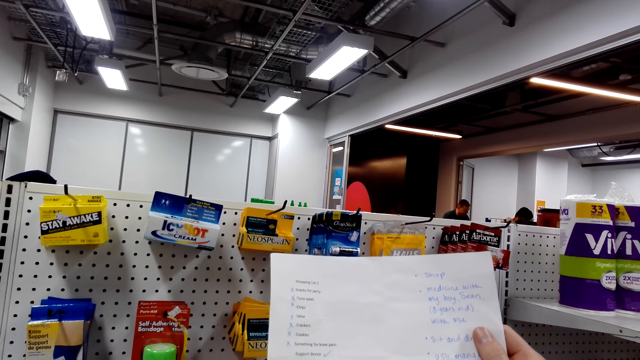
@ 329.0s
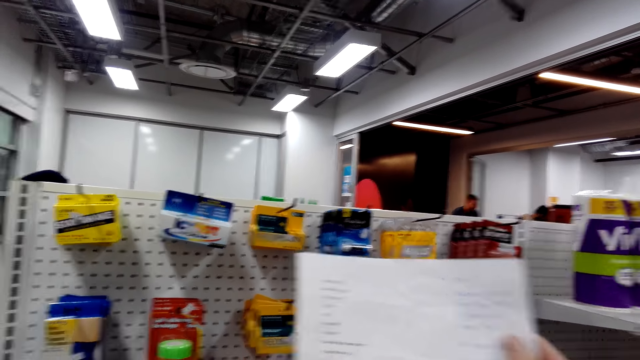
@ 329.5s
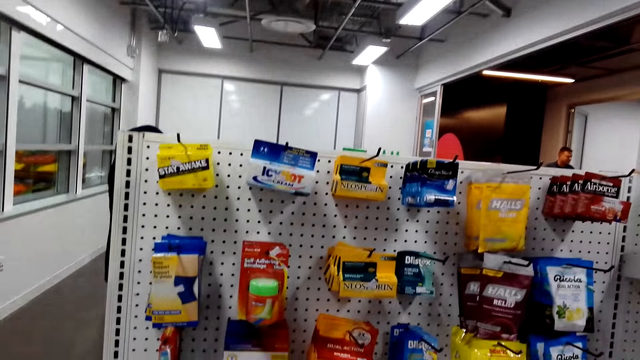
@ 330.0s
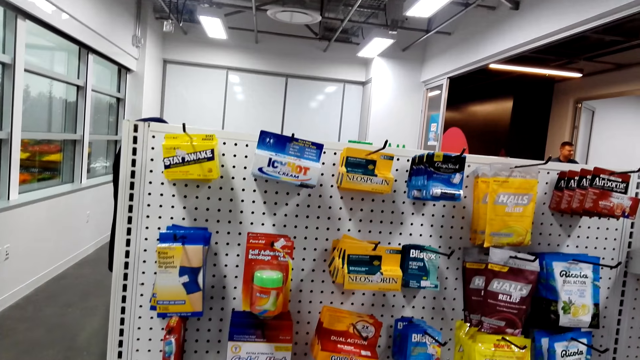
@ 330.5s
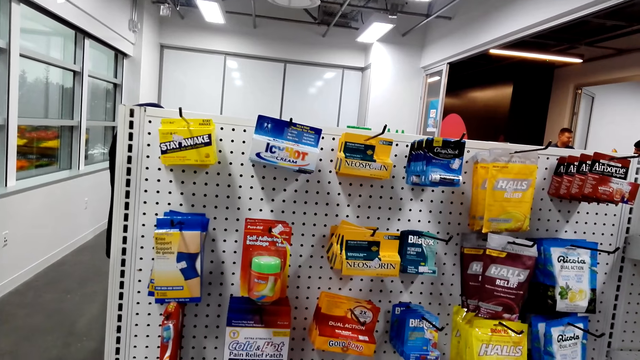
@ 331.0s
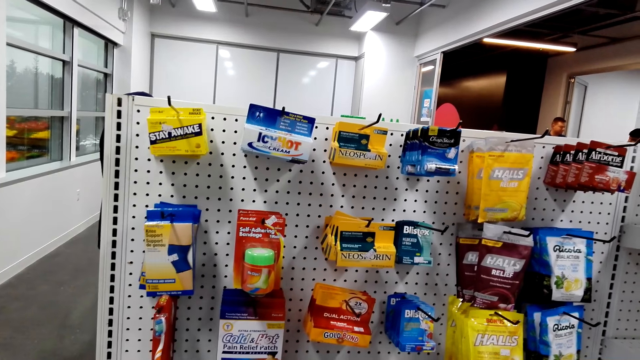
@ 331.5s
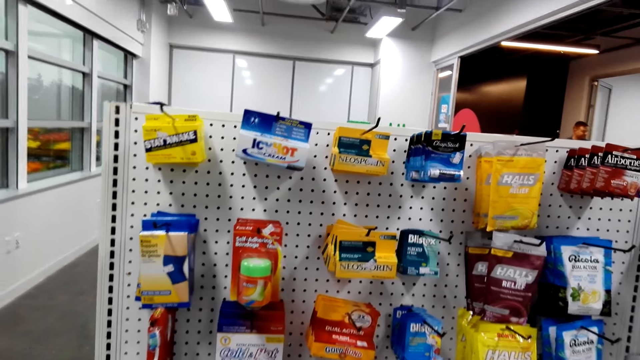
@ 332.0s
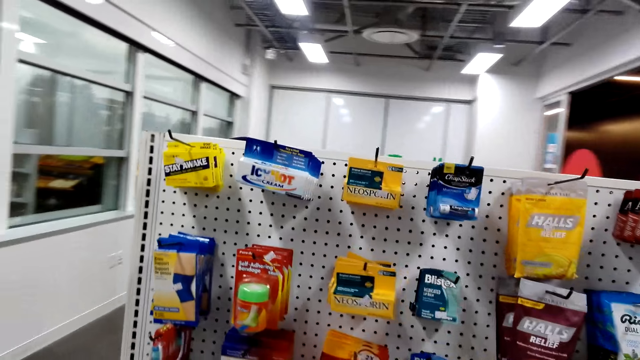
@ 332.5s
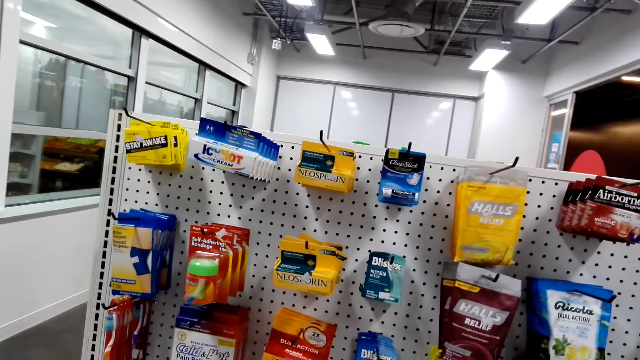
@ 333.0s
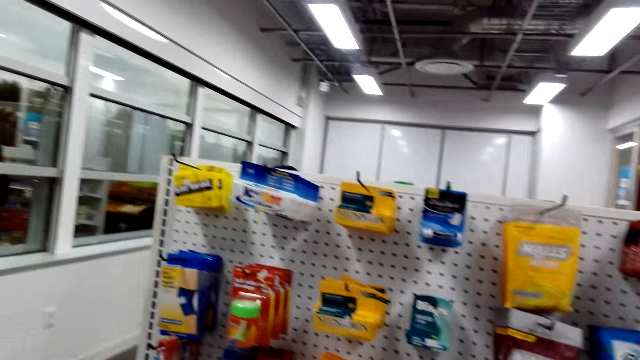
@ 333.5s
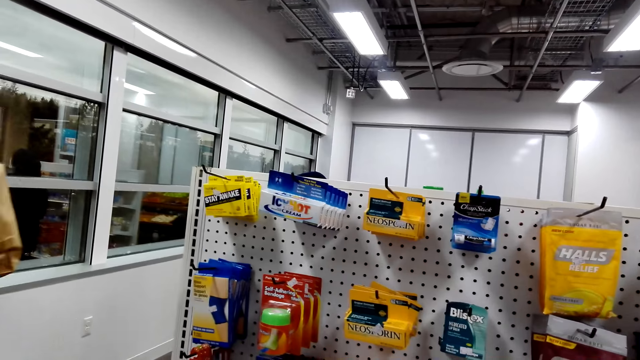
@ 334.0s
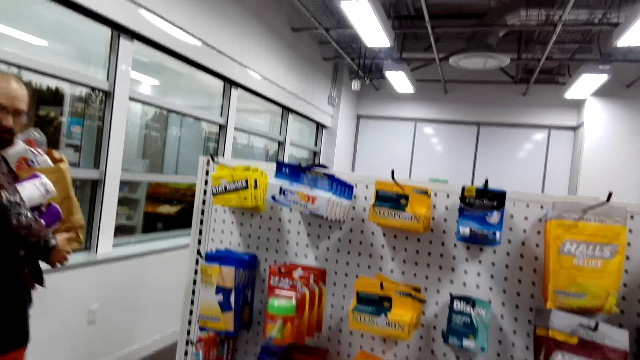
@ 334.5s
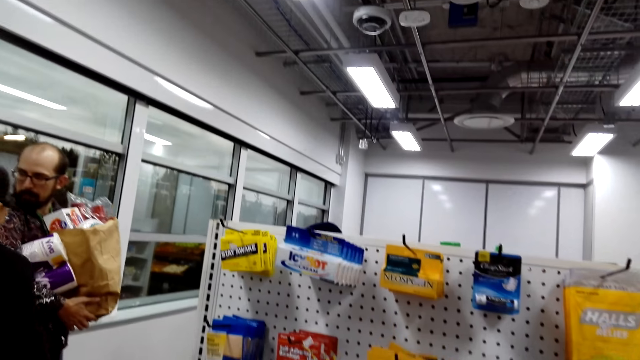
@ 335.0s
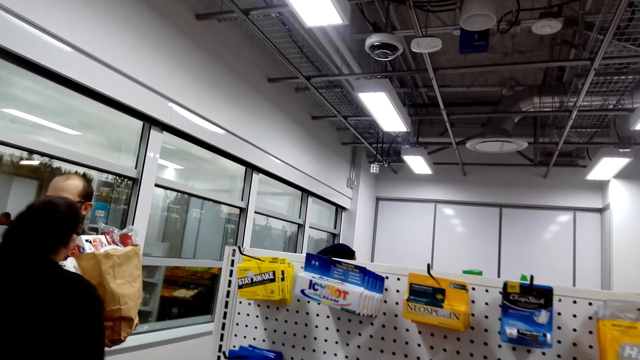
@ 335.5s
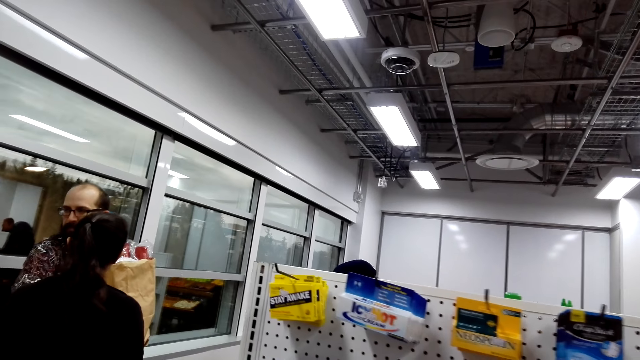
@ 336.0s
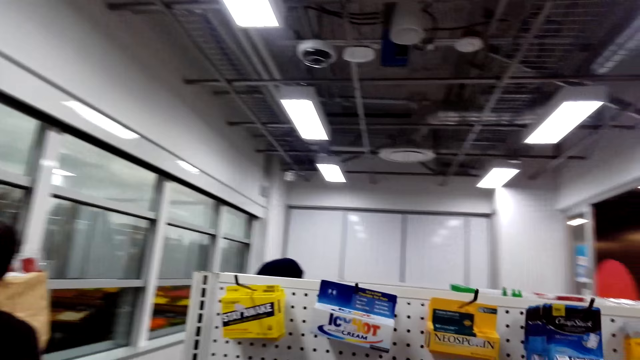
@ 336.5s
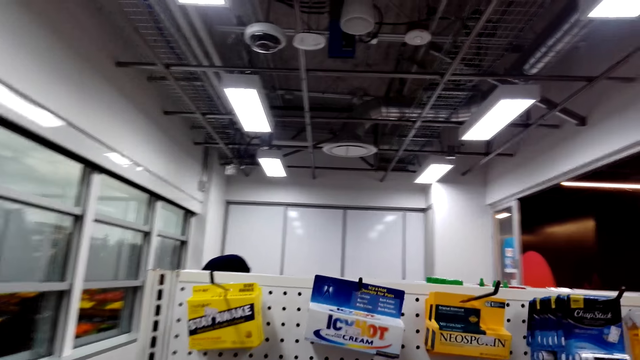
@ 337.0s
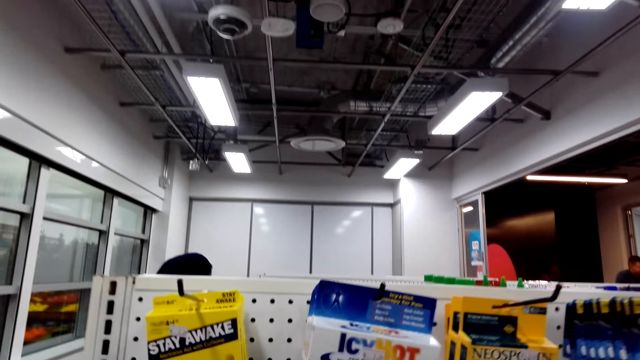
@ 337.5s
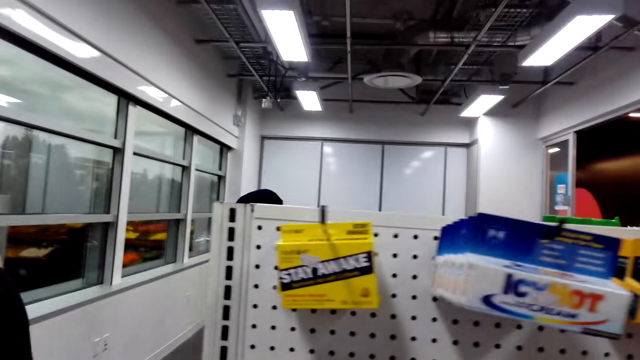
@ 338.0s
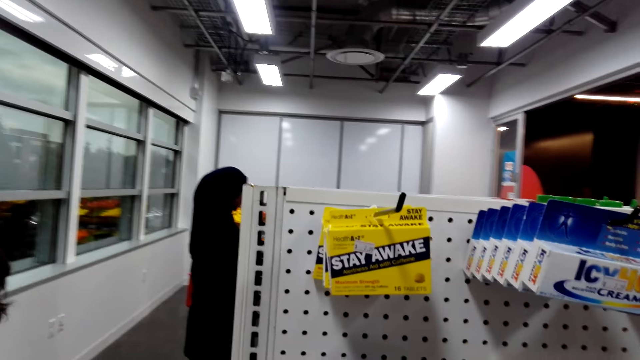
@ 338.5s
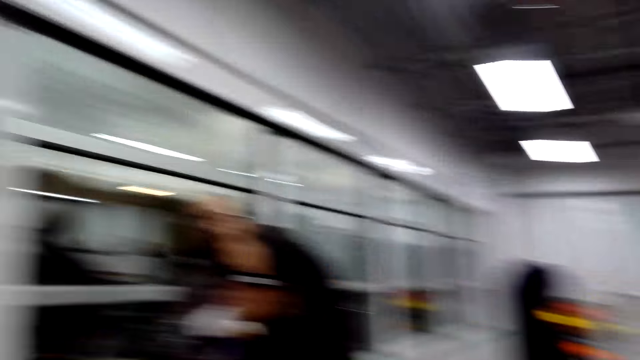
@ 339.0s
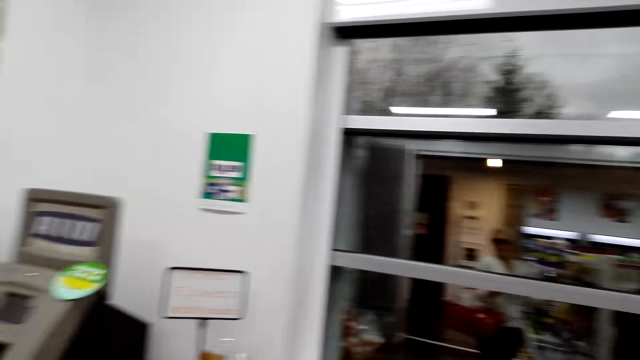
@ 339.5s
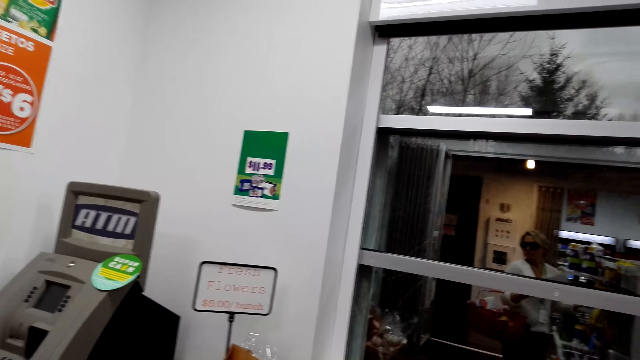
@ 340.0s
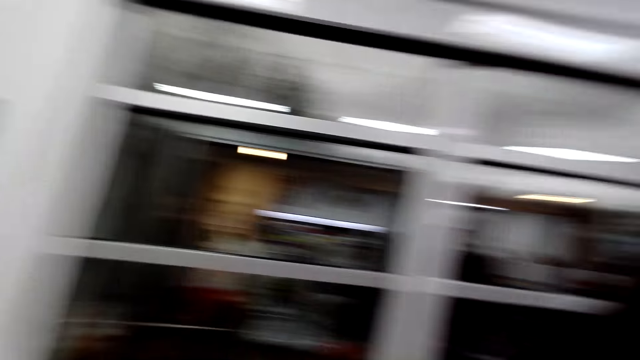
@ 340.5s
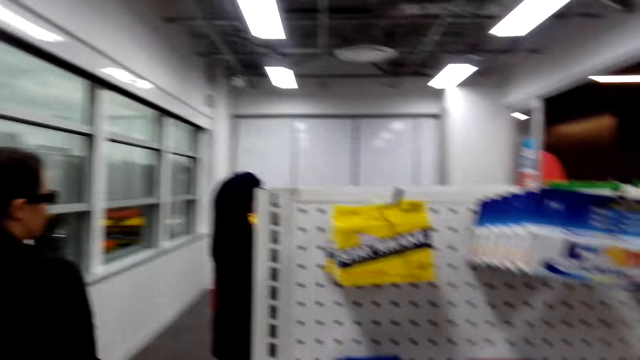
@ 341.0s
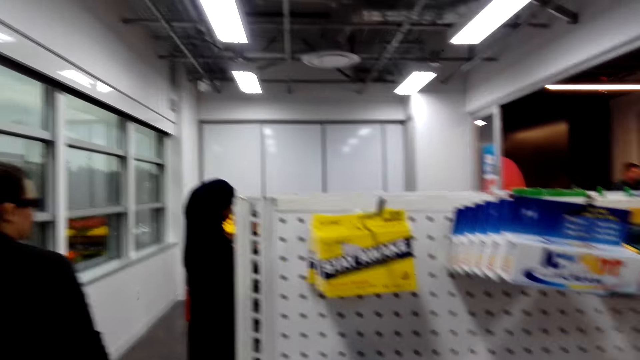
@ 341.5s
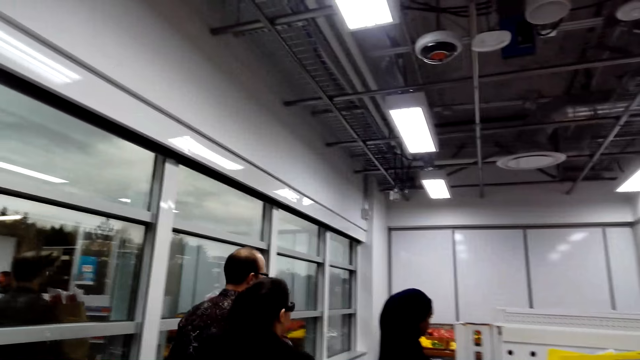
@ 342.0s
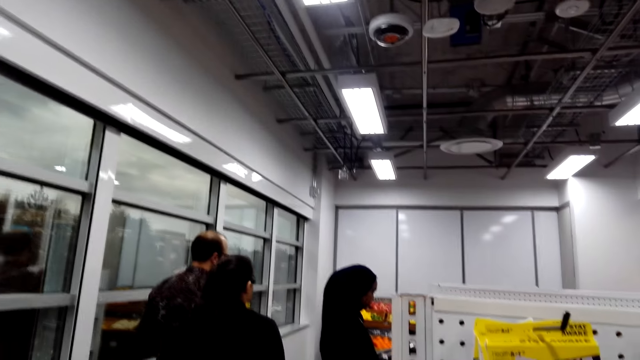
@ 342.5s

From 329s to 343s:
The camera wearer looks at the hanged items. They look around. They look around.

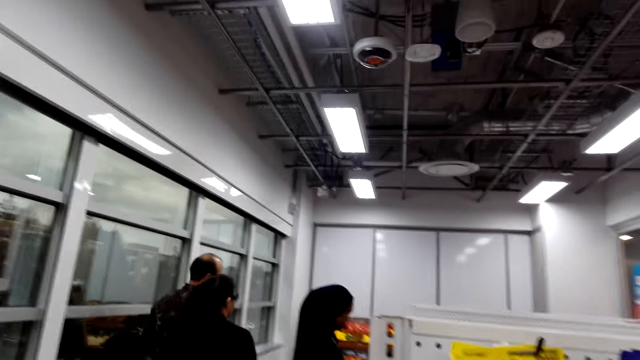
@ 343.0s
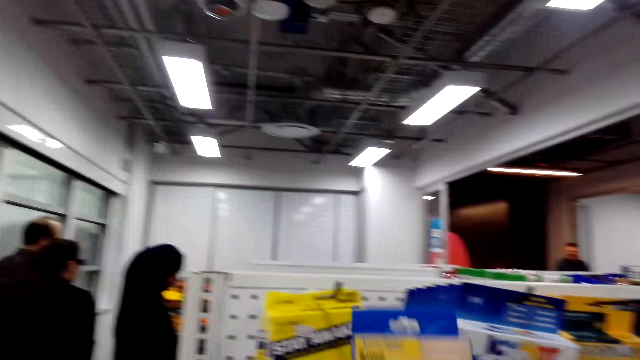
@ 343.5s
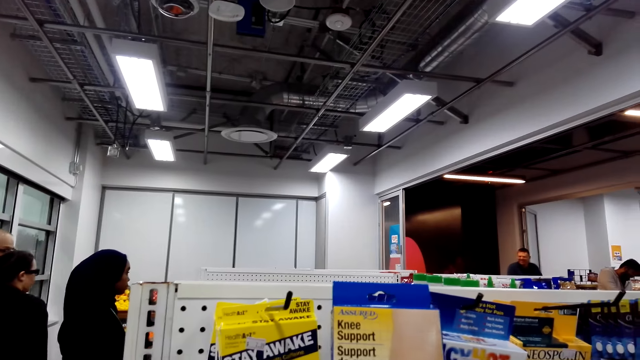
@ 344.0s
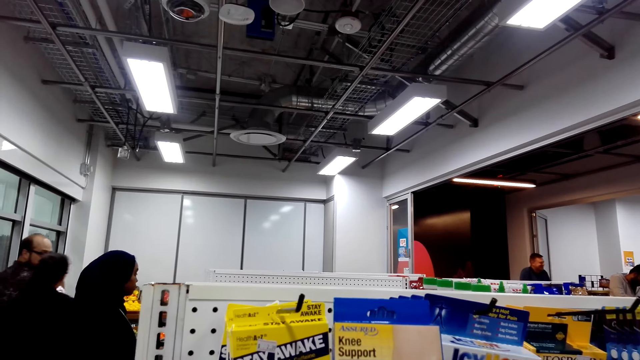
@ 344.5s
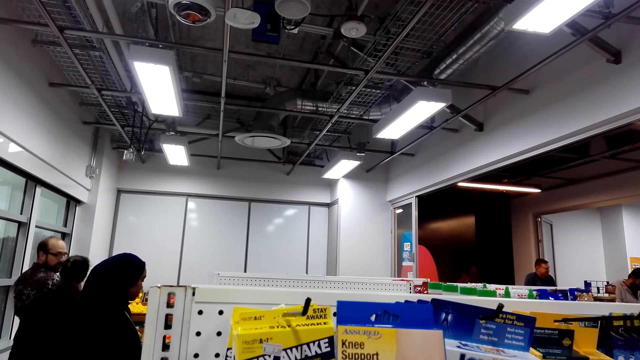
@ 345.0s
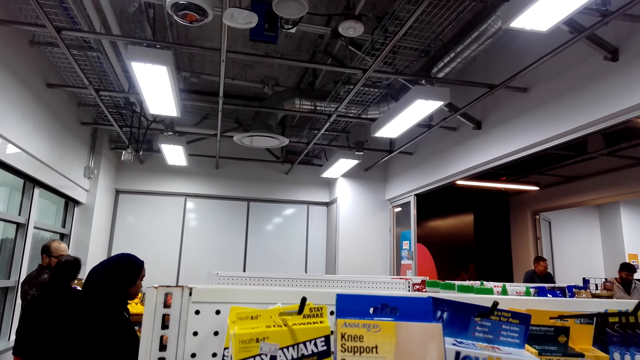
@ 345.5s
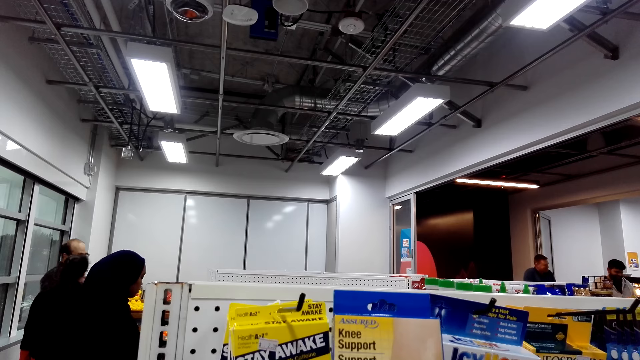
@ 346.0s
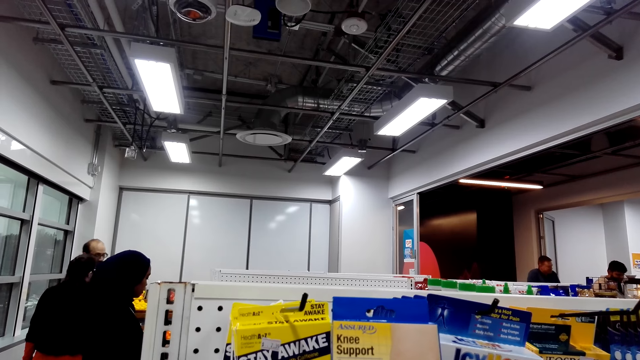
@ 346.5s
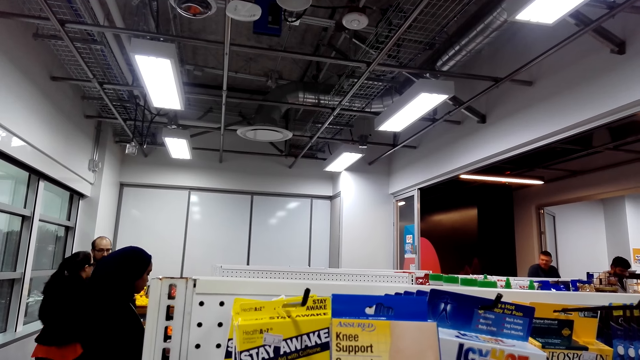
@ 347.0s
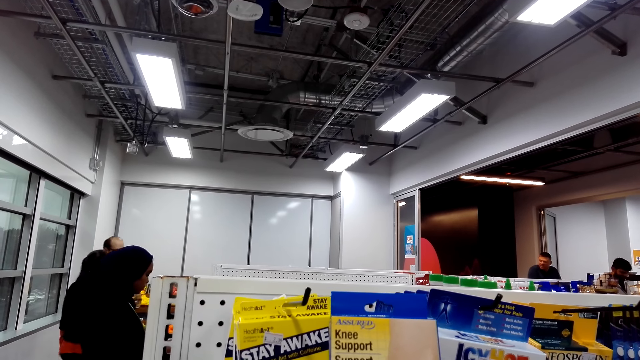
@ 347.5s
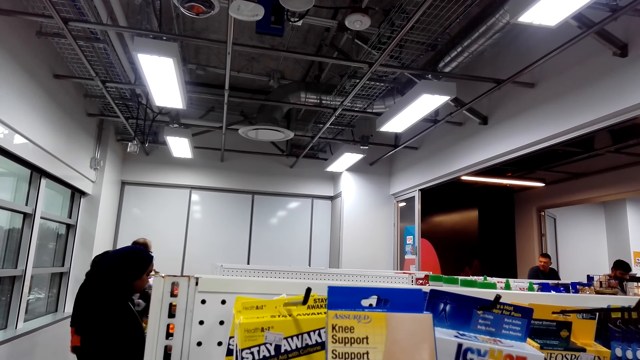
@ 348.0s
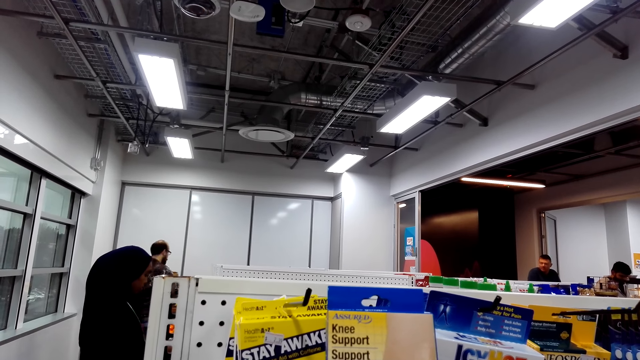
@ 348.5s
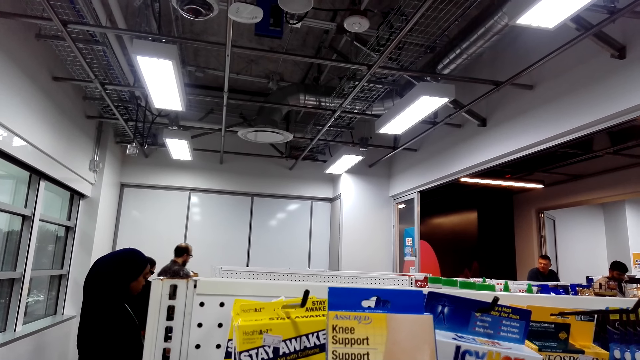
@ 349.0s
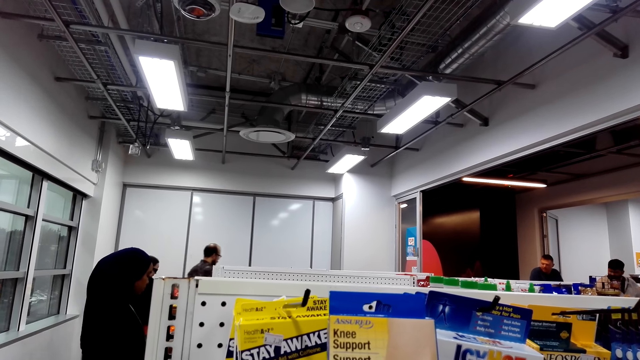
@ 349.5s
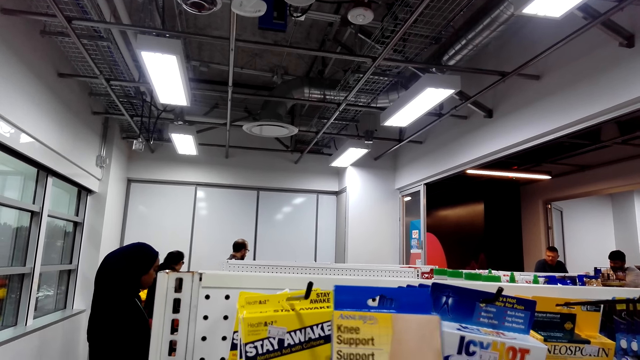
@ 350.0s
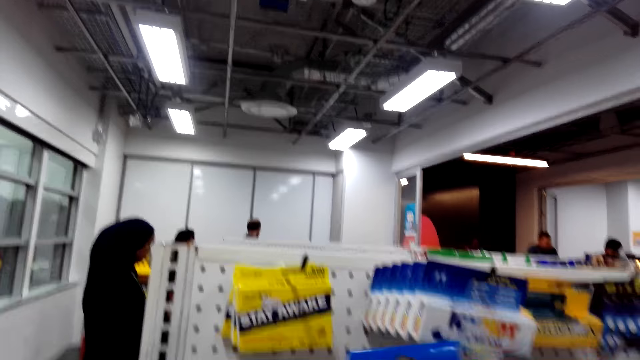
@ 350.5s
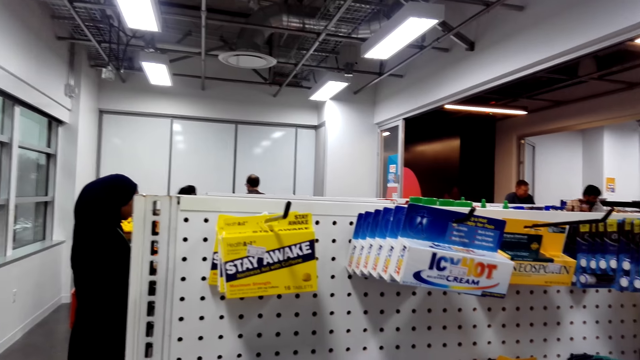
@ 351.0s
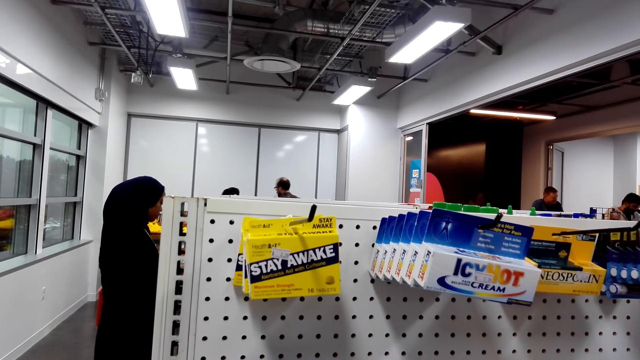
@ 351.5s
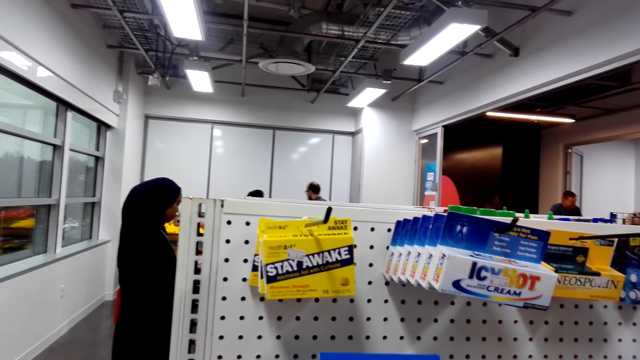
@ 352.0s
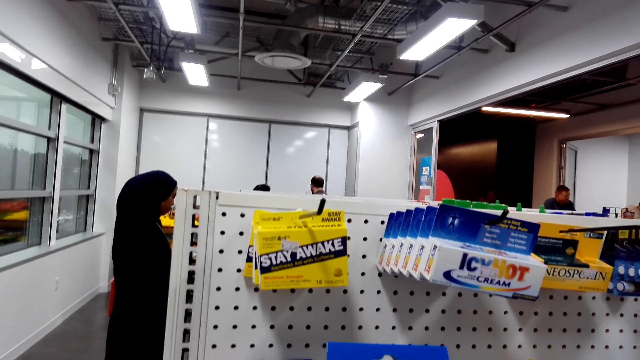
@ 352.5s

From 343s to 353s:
The camera wearer holds a medication pack. They pick up the medication pack.
